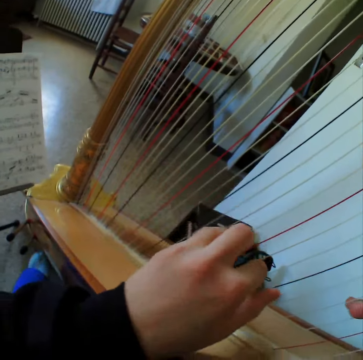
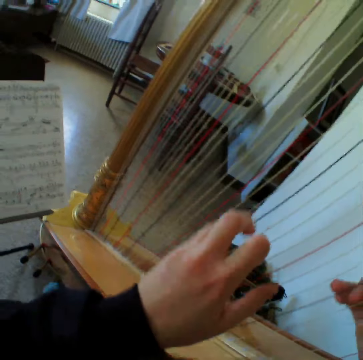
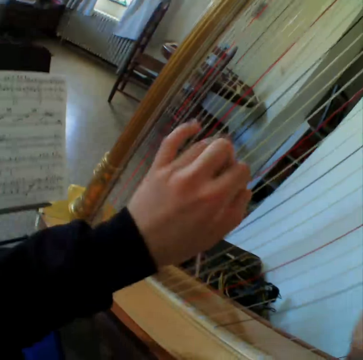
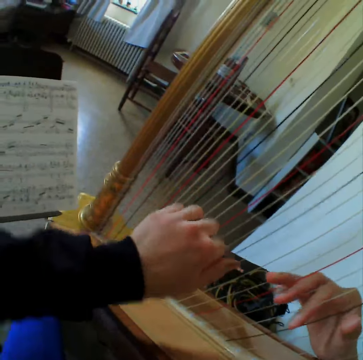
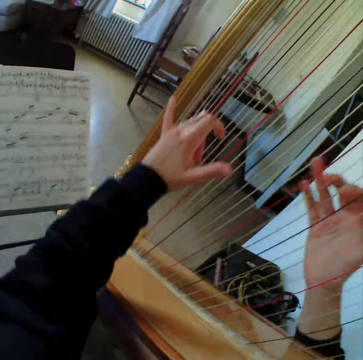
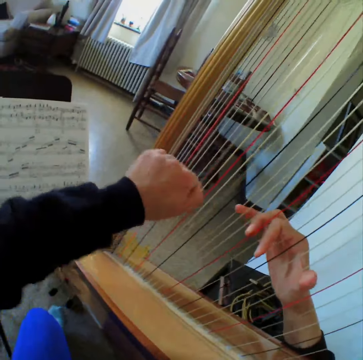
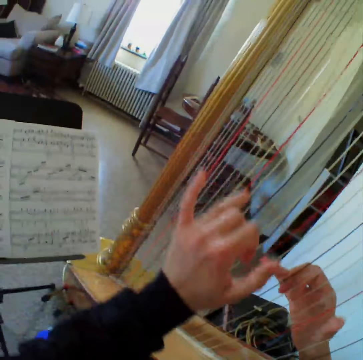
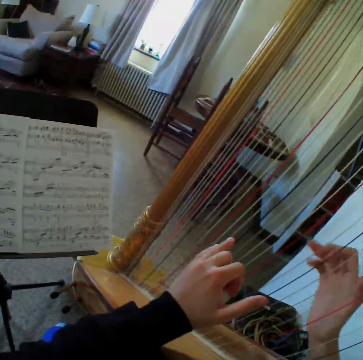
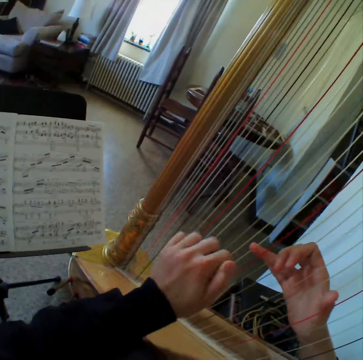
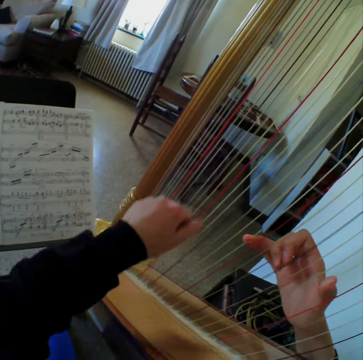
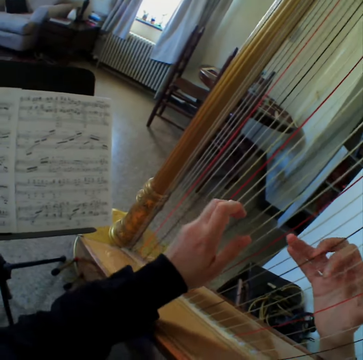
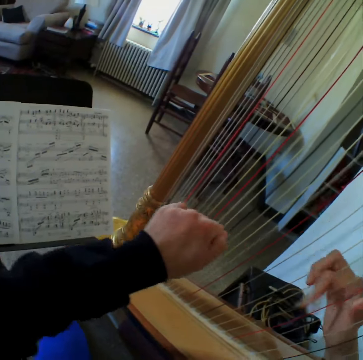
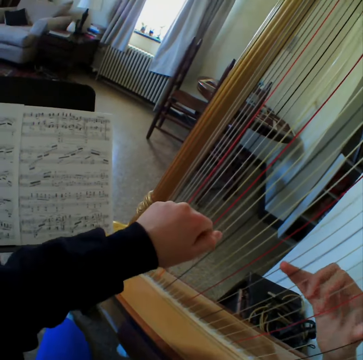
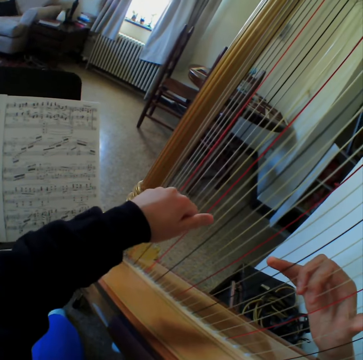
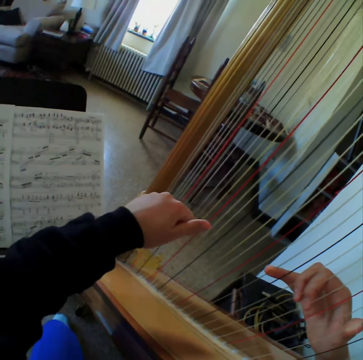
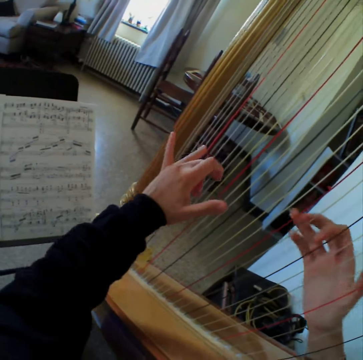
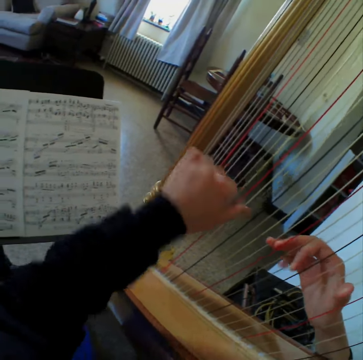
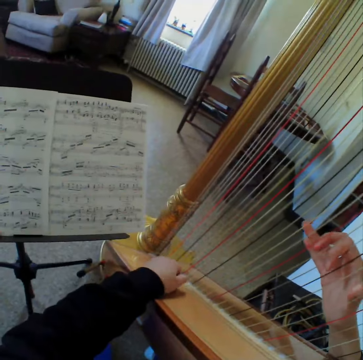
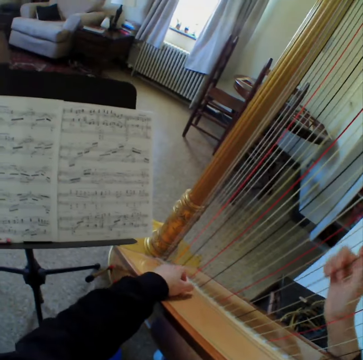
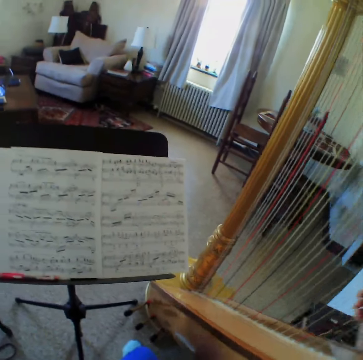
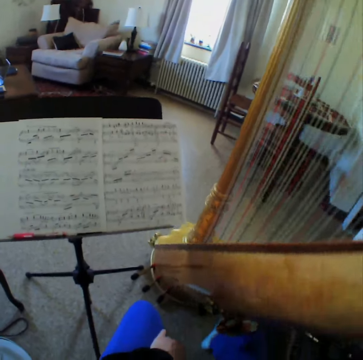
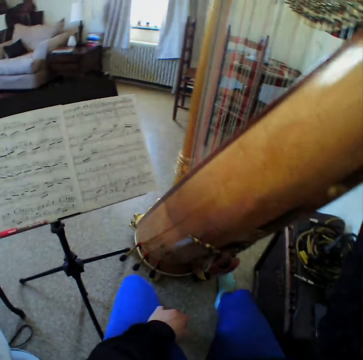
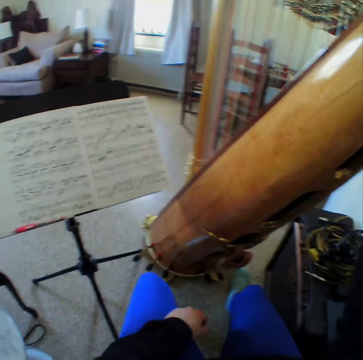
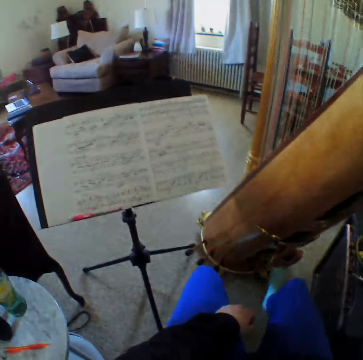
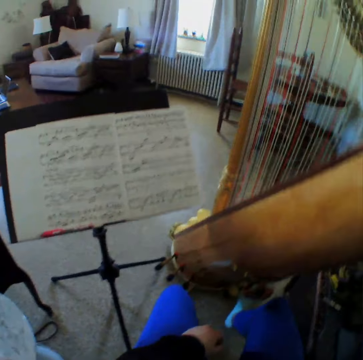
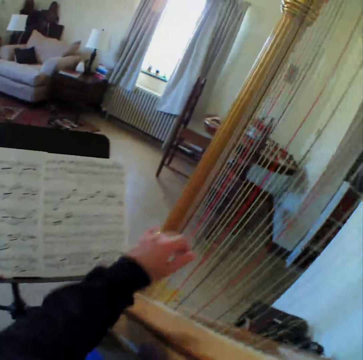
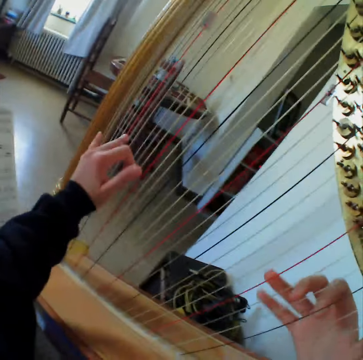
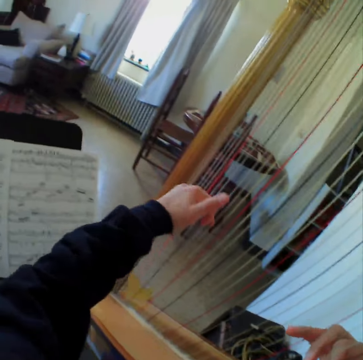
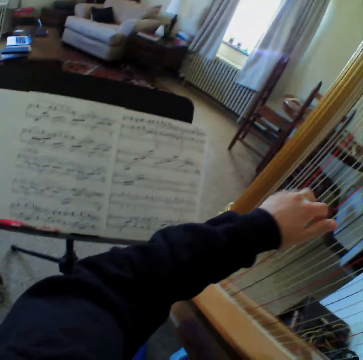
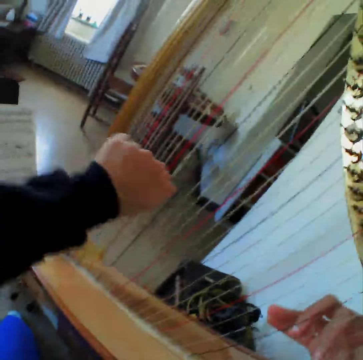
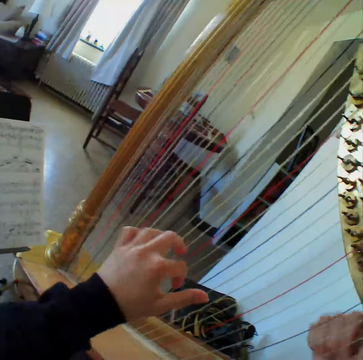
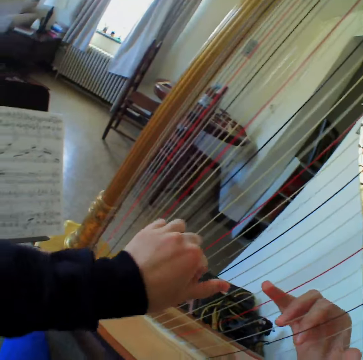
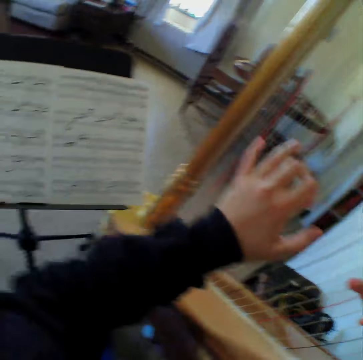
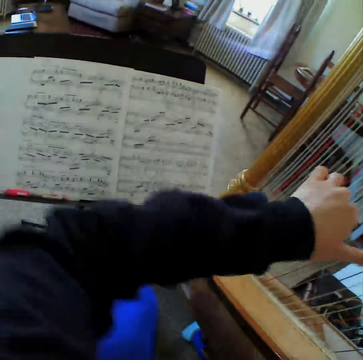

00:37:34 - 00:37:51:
The camera wearer plays the guitar. They read the music paper. They play the guitar. They read the music paper. They stop to play the harp. They step on the guitar. They start to play the harp again.

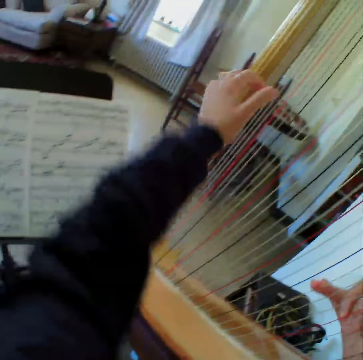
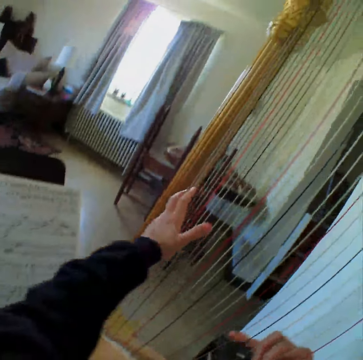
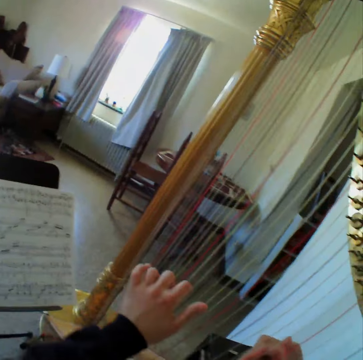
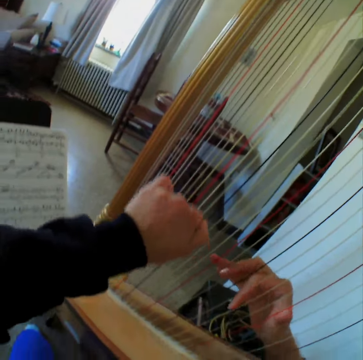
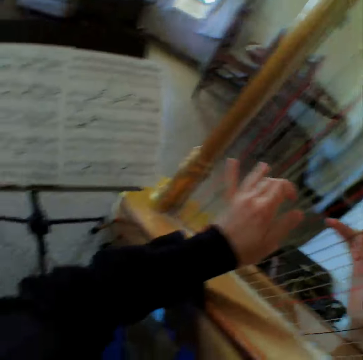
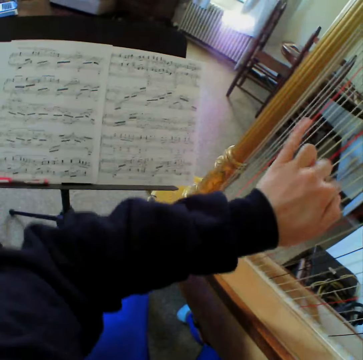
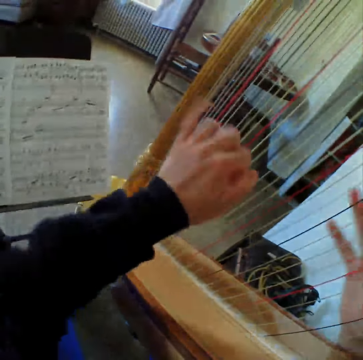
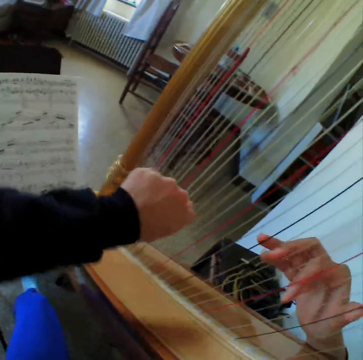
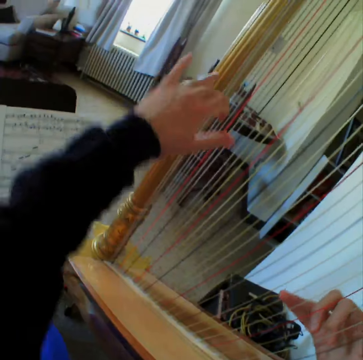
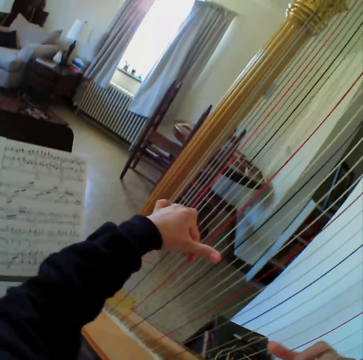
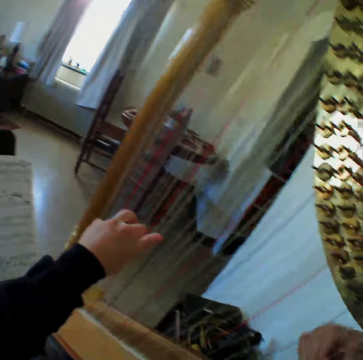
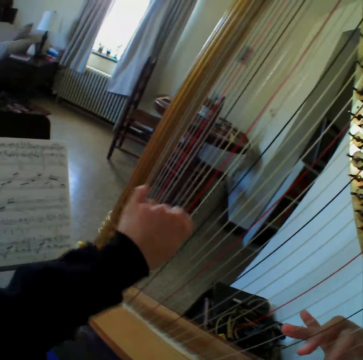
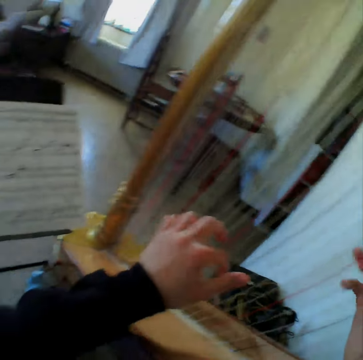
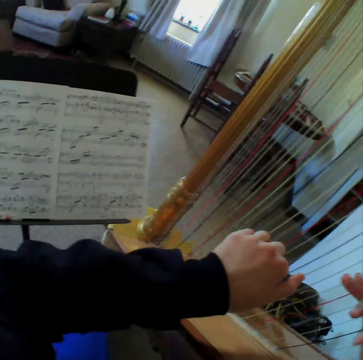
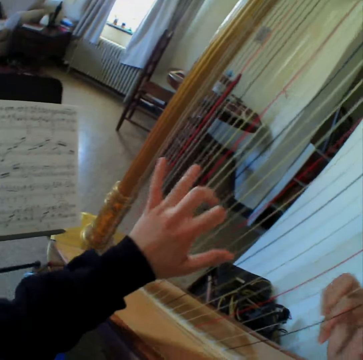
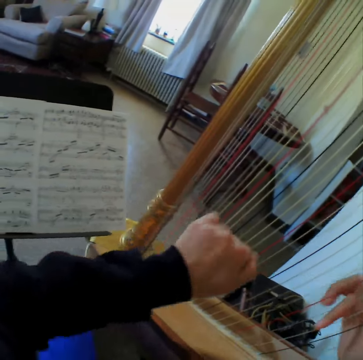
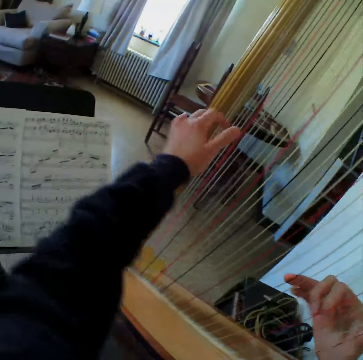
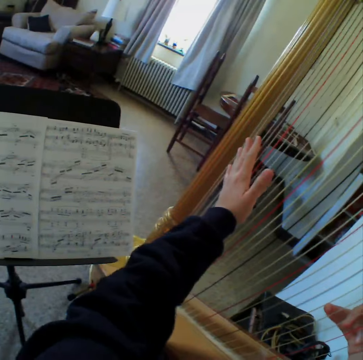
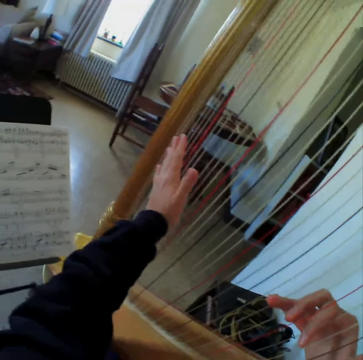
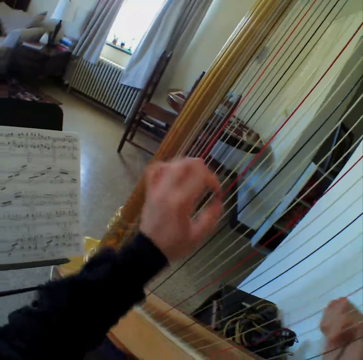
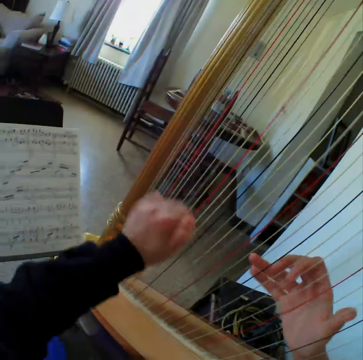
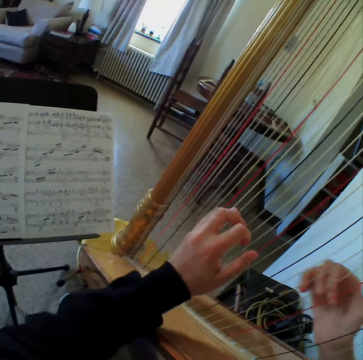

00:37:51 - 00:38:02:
The camera wearer reads the music paper. They play the guitar. They read the music paper. They play the guitar.

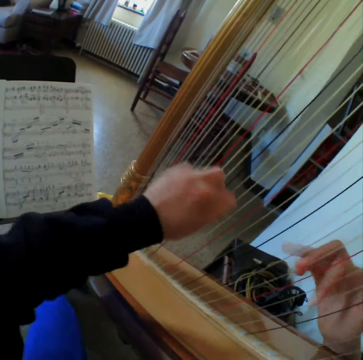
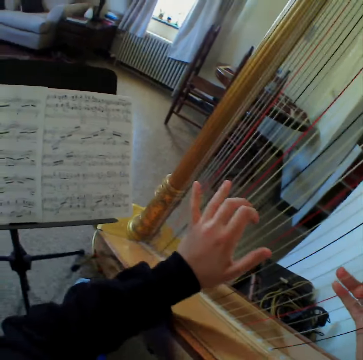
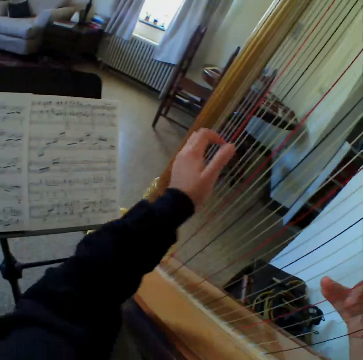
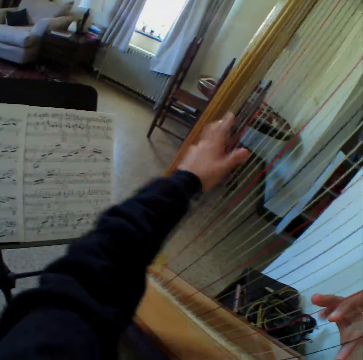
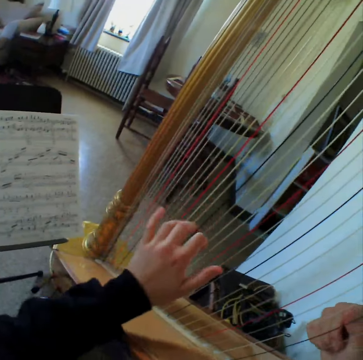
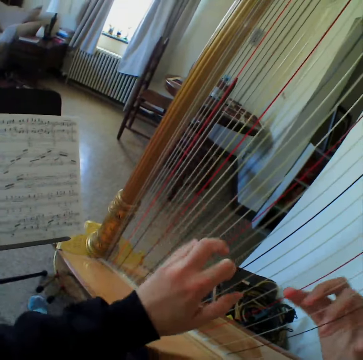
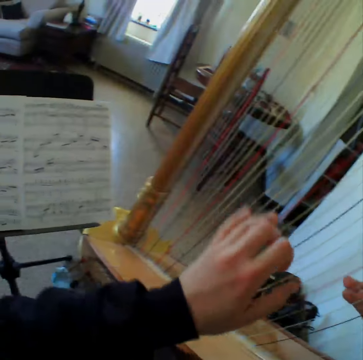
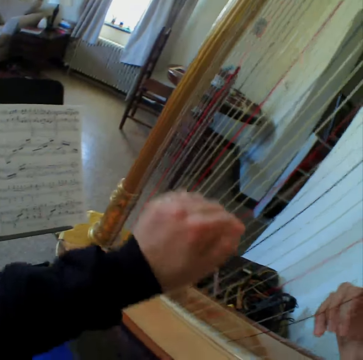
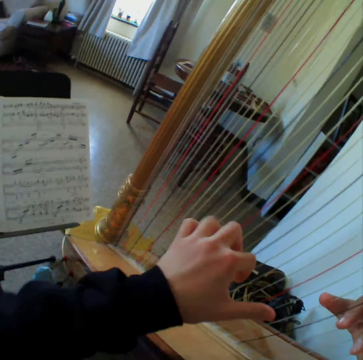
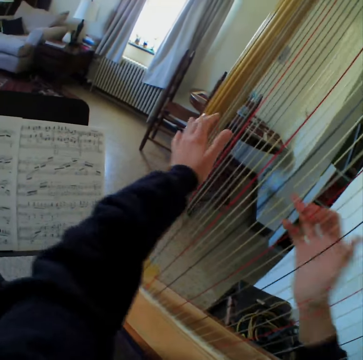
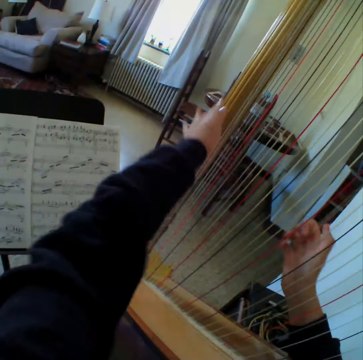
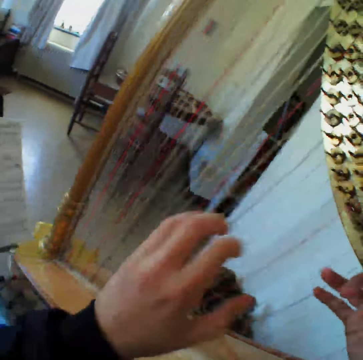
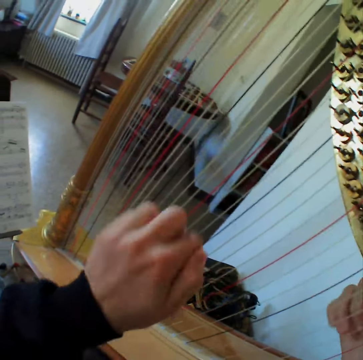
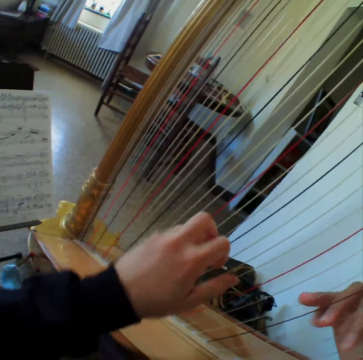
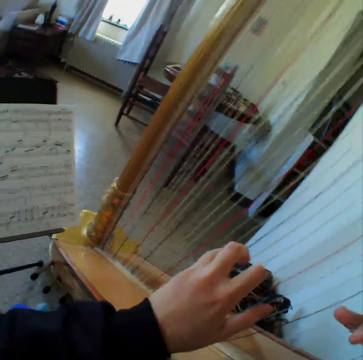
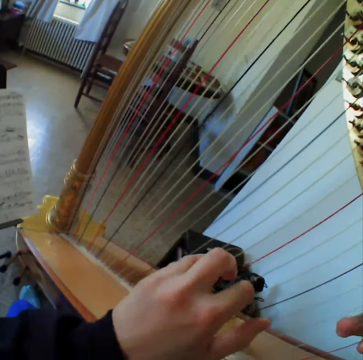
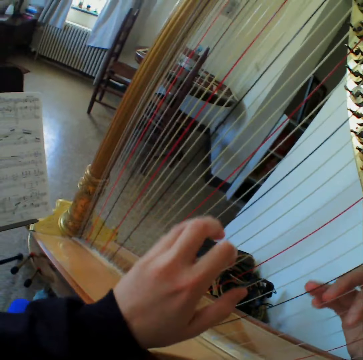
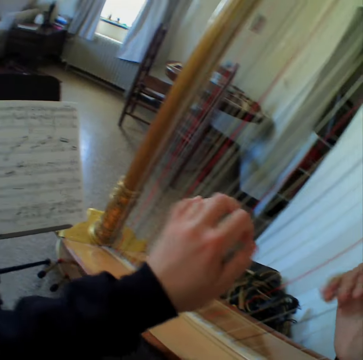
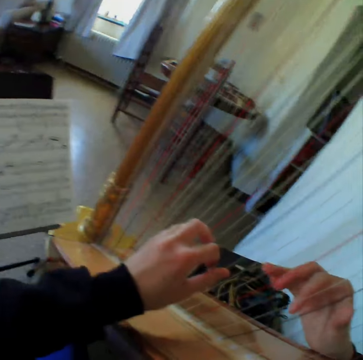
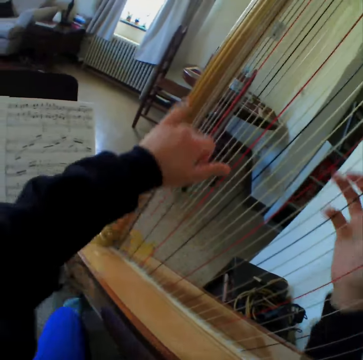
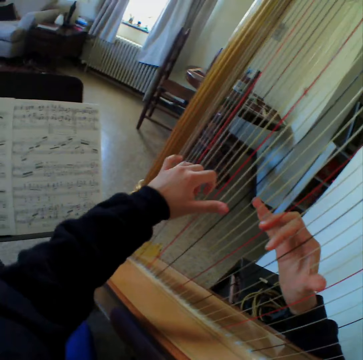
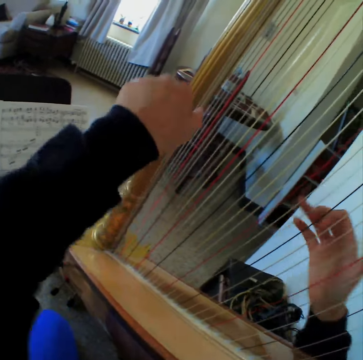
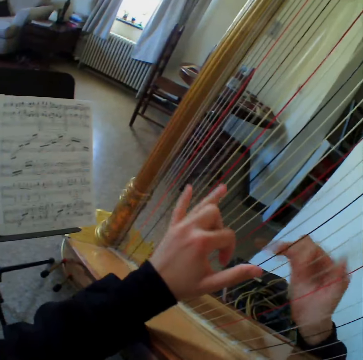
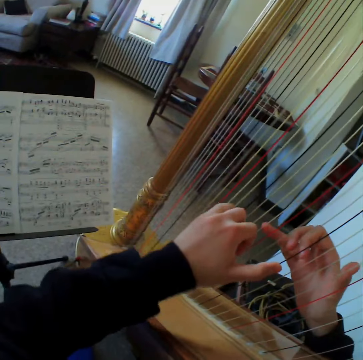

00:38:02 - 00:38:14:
The camera wearer reads the music paper. They play the guitar. They read the music paper. They play the guitar. They read the music paper. They play the guitar.
